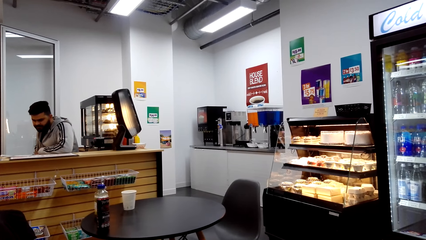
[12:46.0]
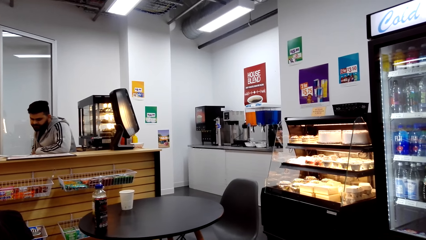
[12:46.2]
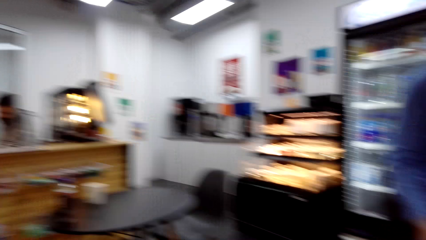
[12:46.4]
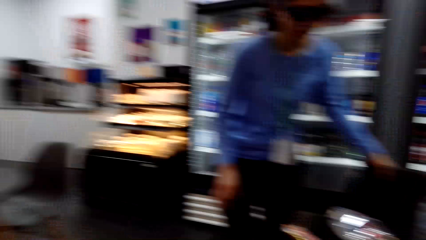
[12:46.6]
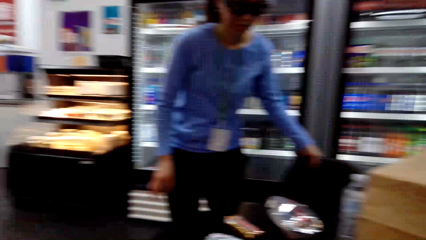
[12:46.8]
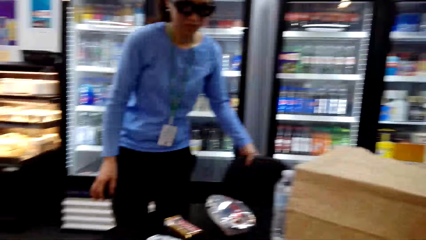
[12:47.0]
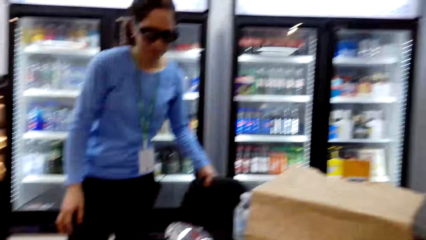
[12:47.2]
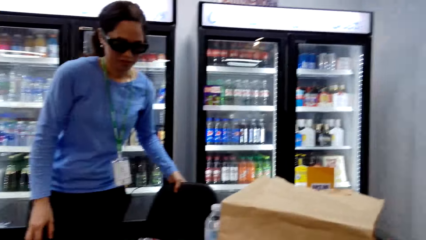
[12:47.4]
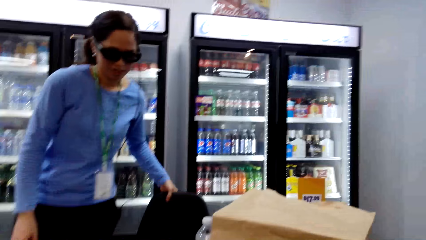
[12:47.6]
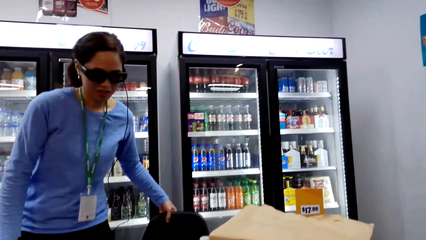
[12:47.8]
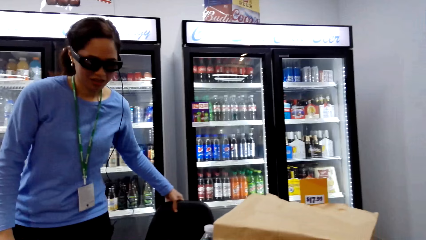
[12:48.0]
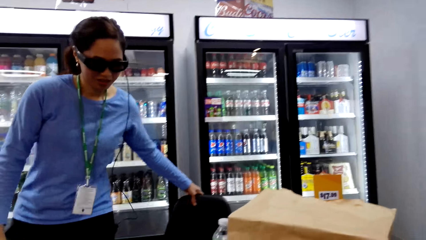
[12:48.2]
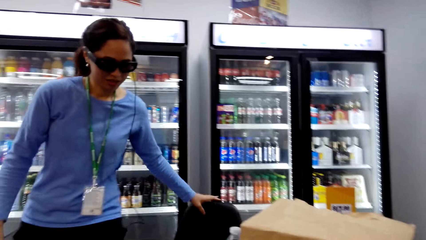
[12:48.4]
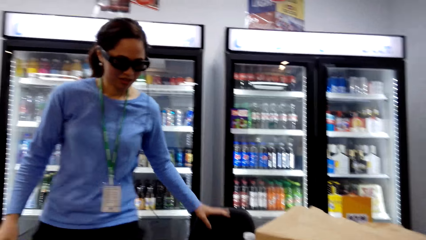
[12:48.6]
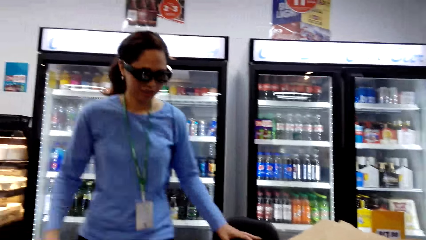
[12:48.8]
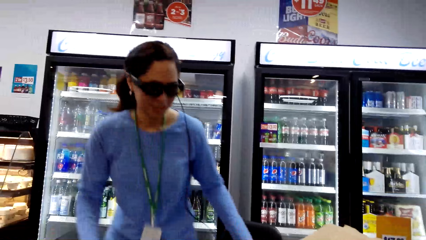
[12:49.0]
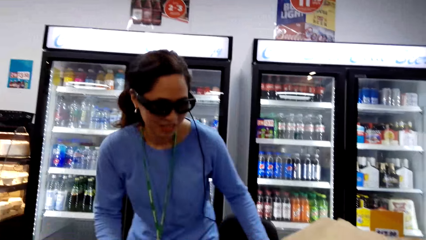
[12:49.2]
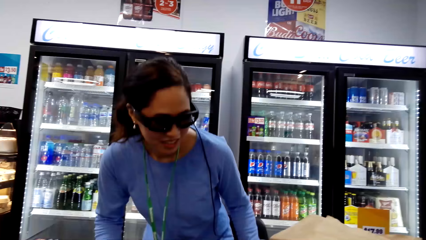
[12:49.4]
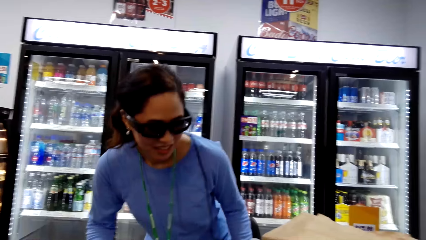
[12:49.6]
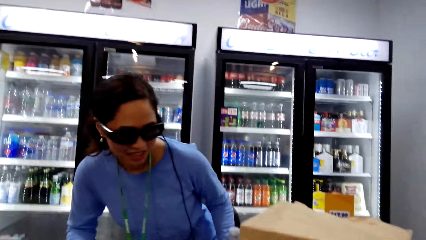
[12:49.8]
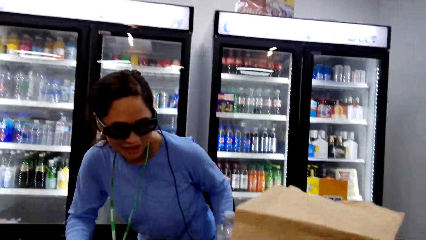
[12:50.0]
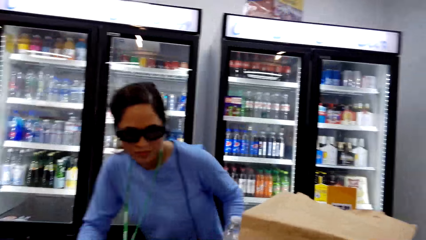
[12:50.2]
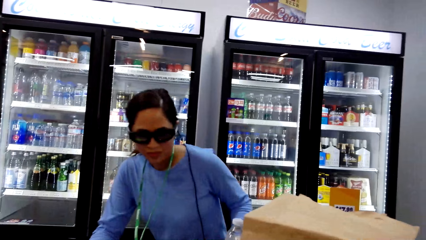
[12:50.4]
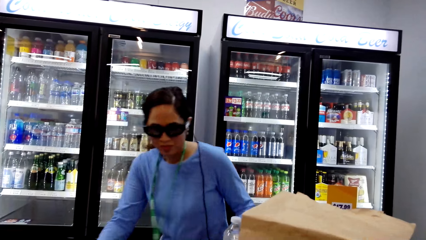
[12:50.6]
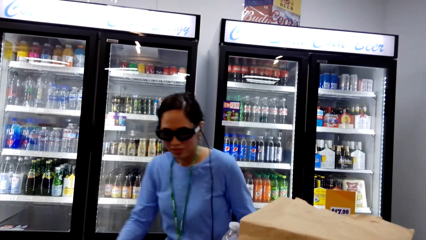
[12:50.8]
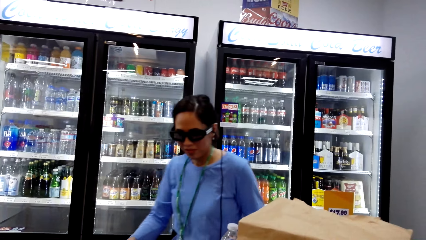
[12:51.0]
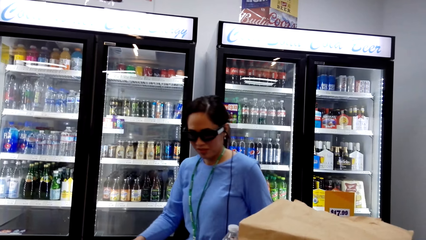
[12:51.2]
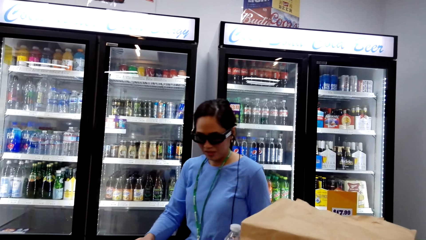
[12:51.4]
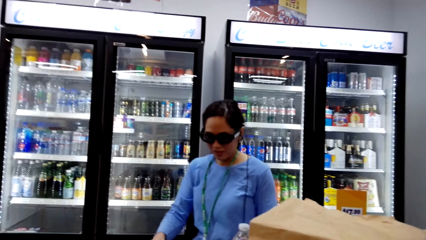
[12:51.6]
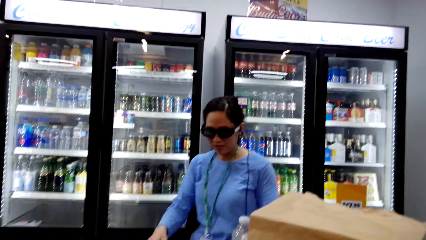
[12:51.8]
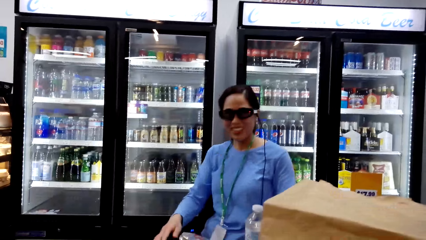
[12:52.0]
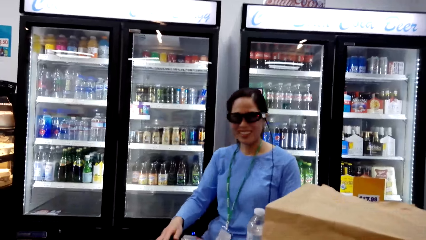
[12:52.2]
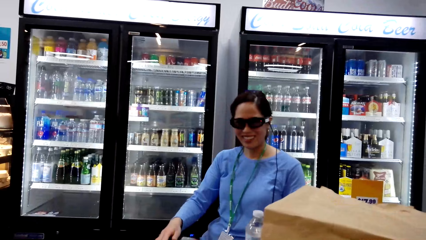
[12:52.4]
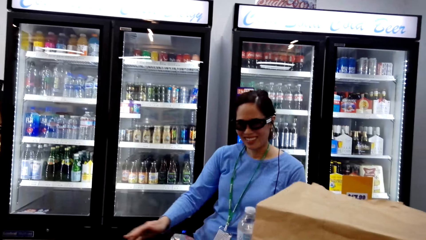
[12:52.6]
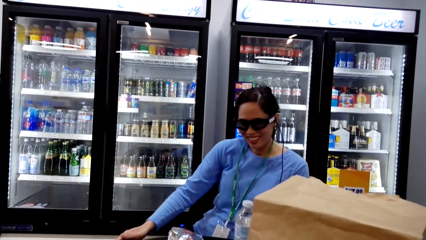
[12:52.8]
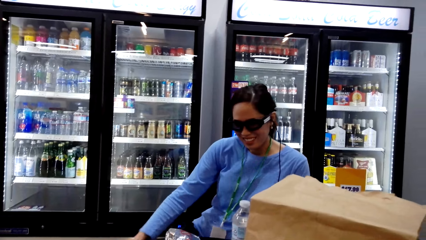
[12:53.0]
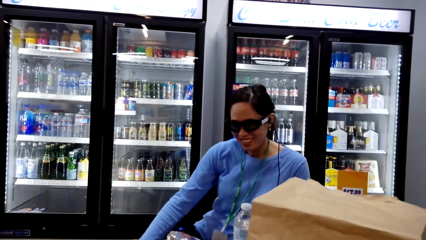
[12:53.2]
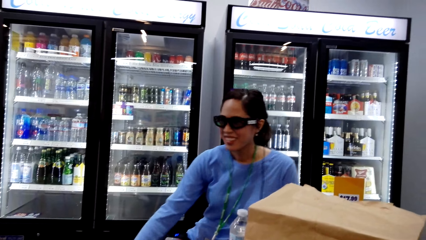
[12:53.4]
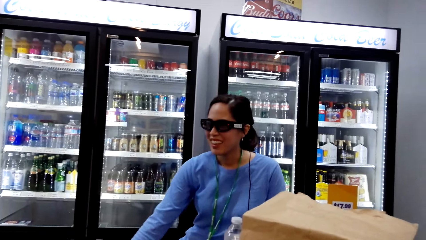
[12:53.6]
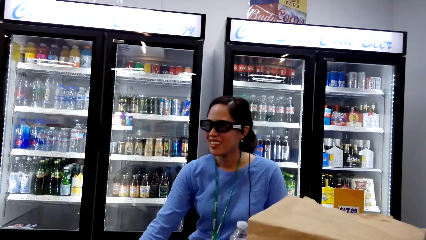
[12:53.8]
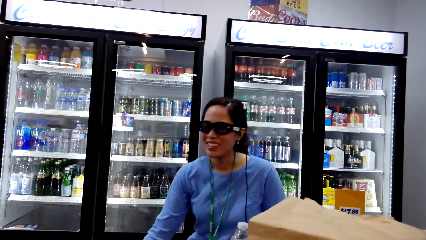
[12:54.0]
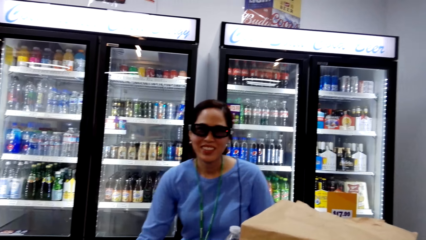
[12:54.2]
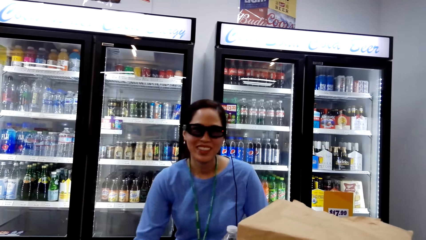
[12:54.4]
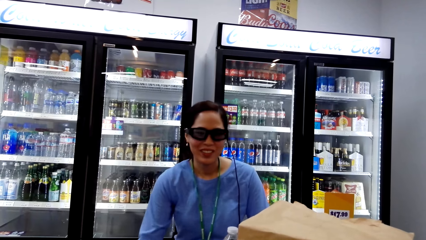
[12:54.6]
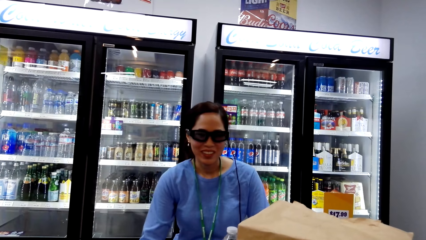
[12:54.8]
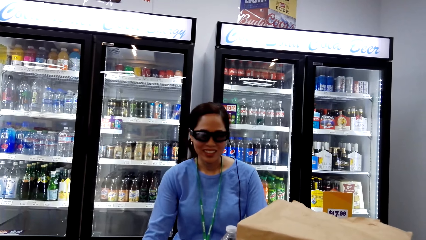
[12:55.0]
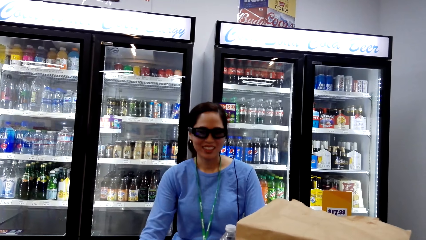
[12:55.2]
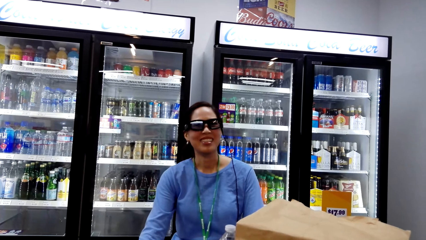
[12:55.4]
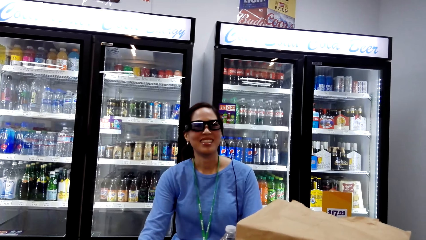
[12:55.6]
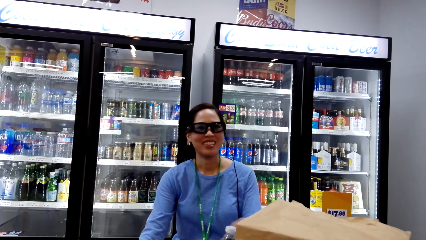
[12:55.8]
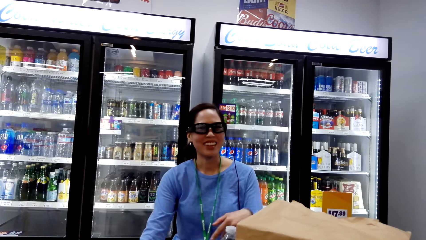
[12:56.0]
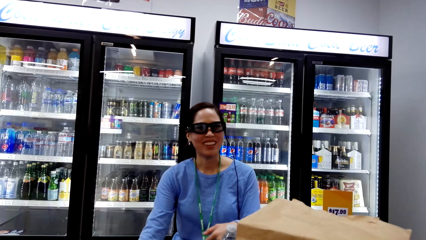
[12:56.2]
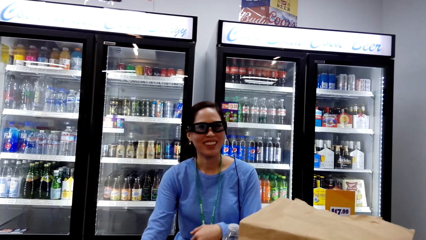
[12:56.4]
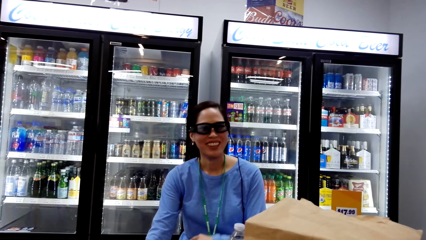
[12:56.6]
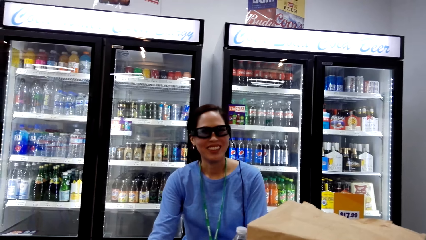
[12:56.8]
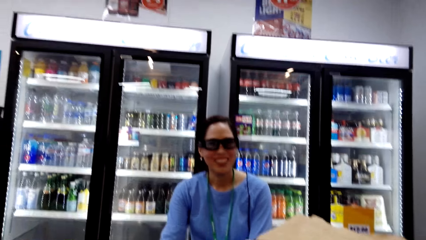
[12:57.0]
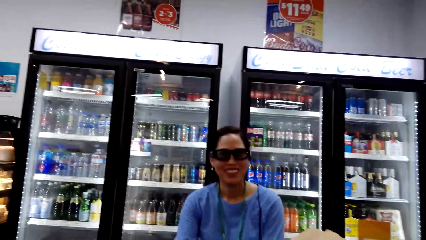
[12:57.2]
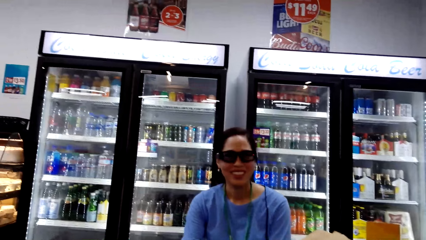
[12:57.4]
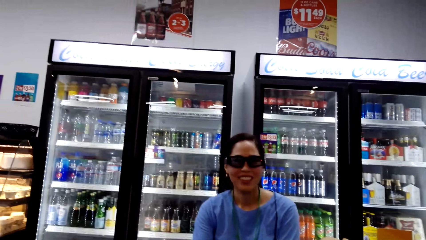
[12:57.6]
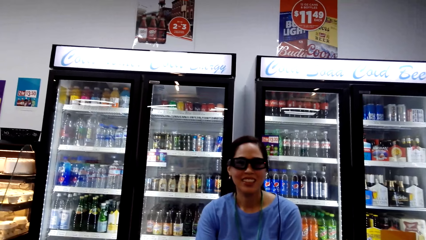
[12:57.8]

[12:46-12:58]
A female joins the camera wearer and sits around the table. The camera wearer dialogues with the female.

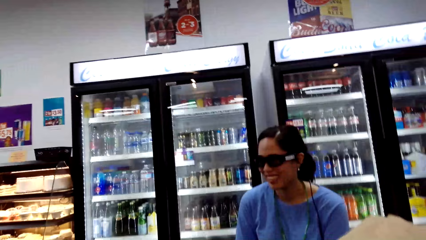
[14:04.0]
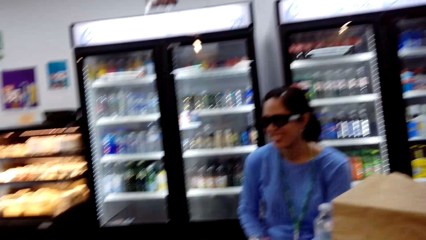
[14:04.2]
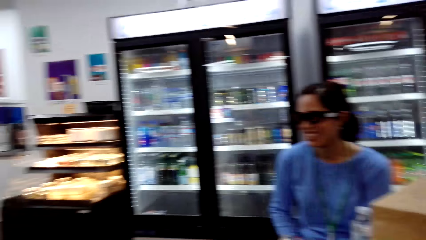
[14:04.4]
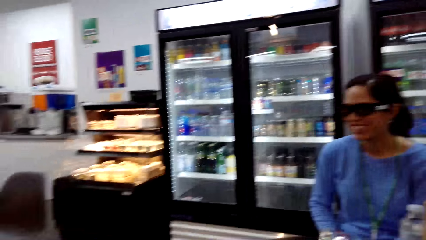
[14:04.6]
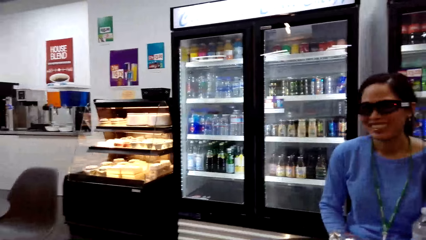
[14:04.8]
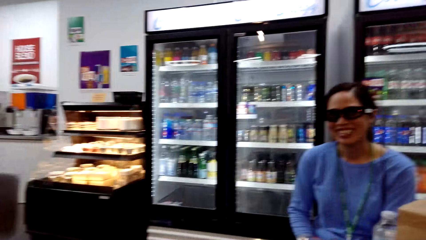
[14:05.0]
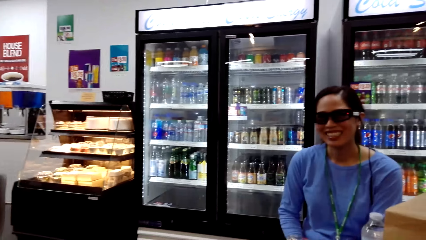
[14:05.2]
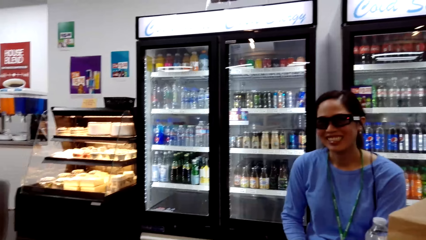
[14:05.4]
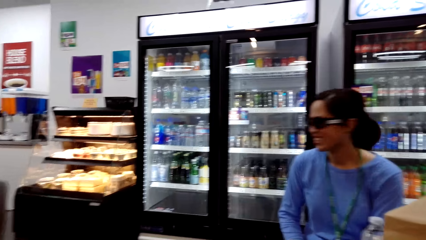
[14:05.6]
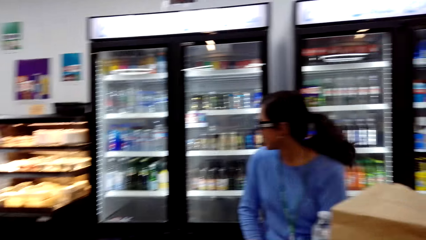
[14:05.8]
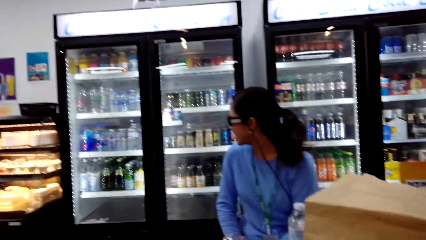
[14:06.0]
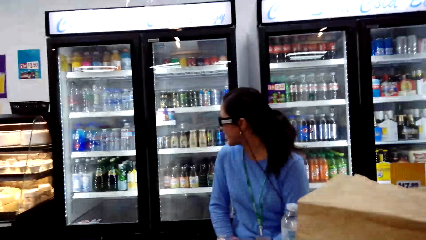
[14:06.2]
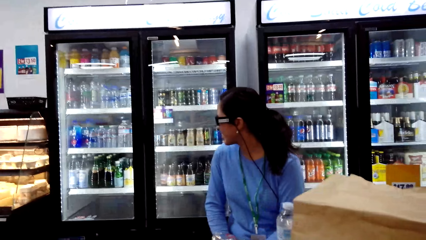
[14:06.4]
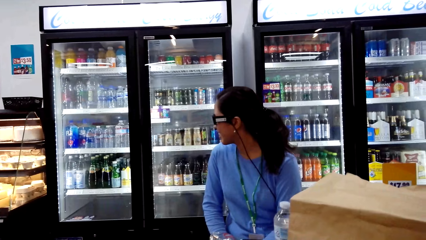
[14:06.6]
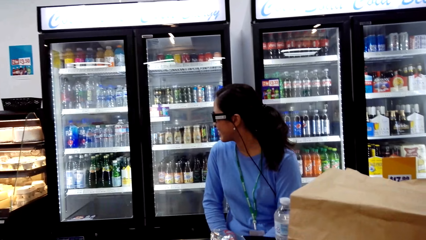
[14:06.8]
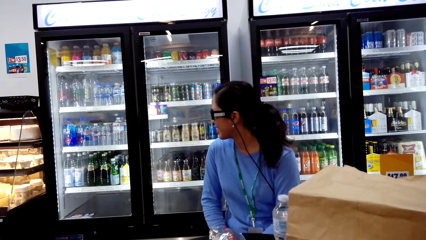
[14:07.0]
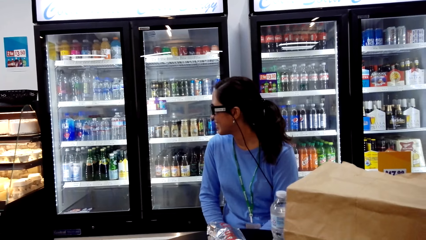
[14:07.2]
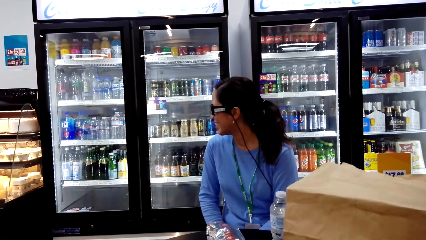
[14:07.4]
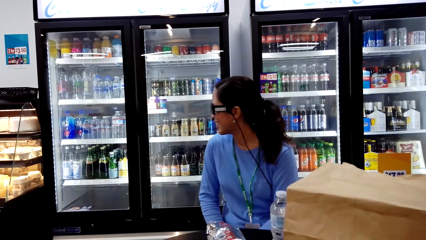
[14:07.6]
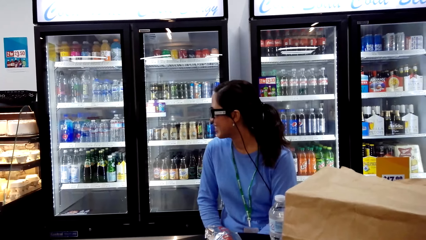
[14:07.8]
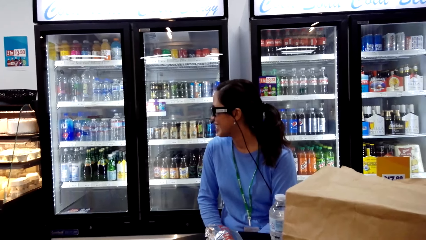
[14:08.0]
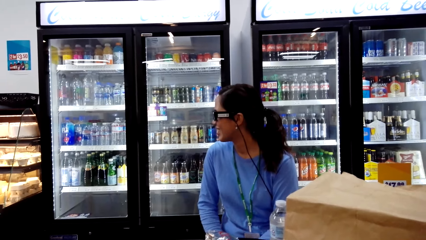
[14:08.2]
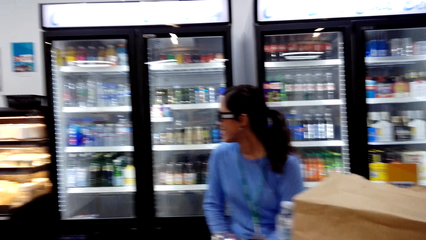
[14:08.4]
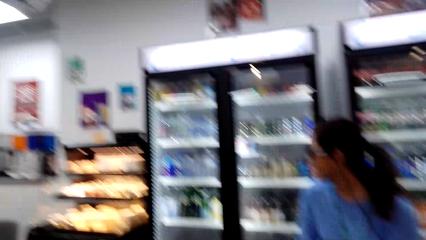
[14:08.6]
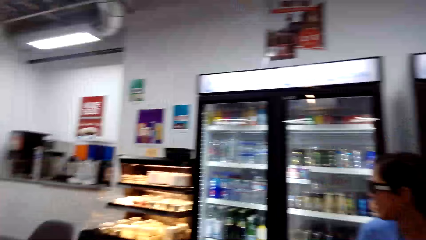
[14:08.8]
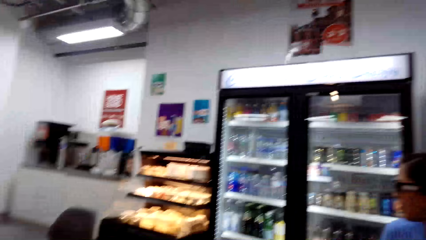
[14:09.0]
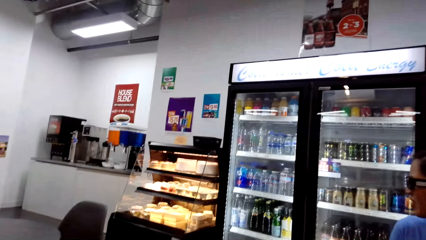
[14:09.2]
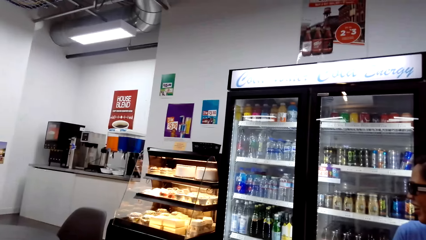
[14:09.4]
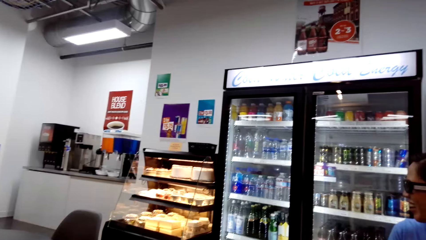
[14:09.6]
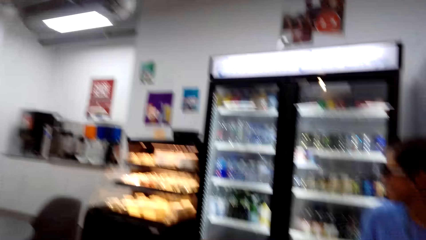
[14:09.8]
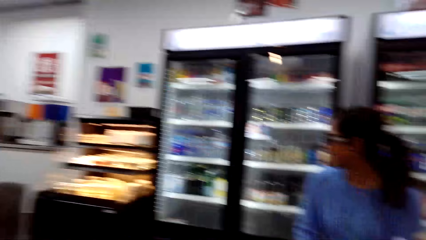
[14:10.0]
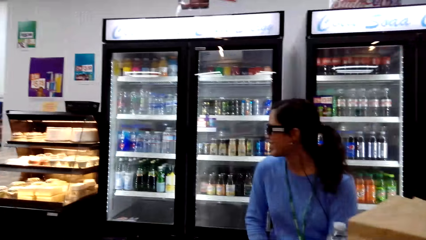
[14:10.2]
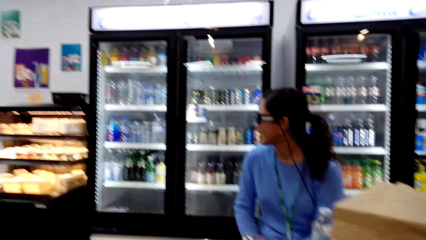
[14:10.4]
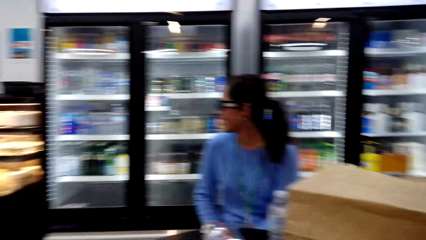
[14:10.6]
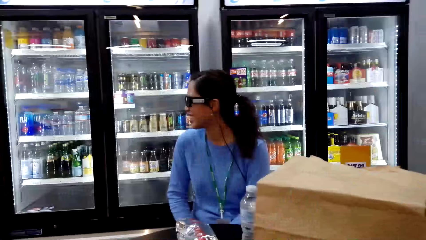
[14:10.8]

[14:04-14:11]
The camera wearer looks around. They look around.
